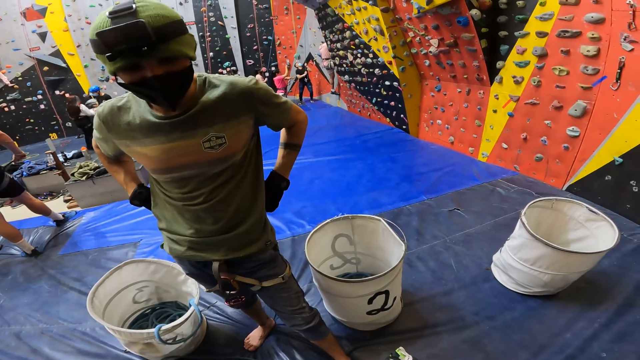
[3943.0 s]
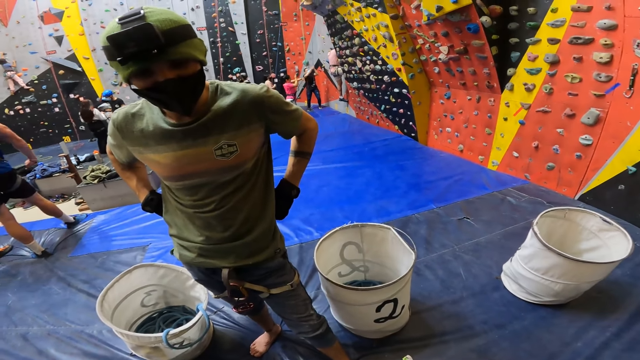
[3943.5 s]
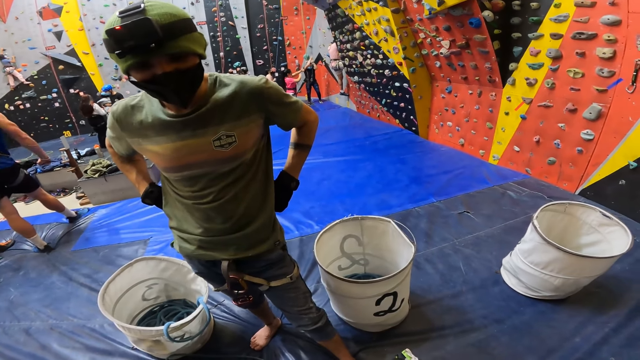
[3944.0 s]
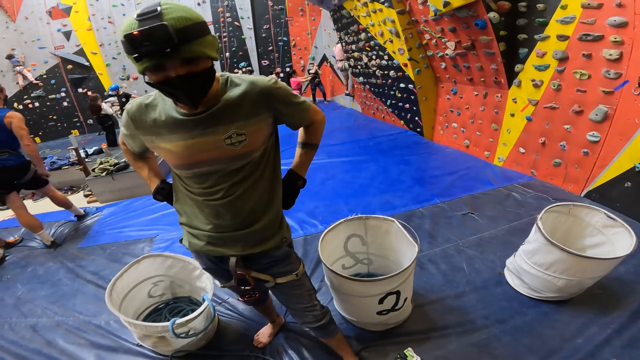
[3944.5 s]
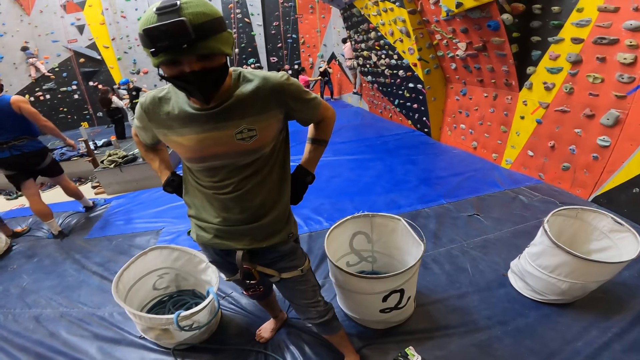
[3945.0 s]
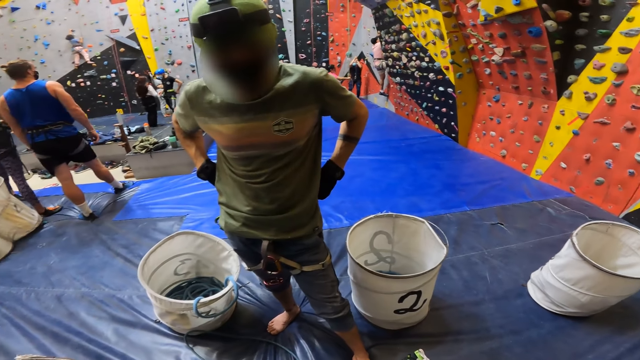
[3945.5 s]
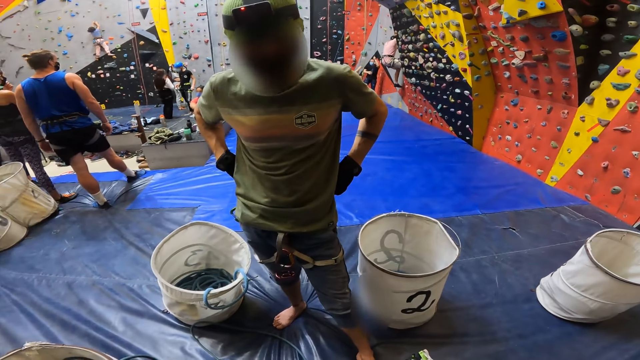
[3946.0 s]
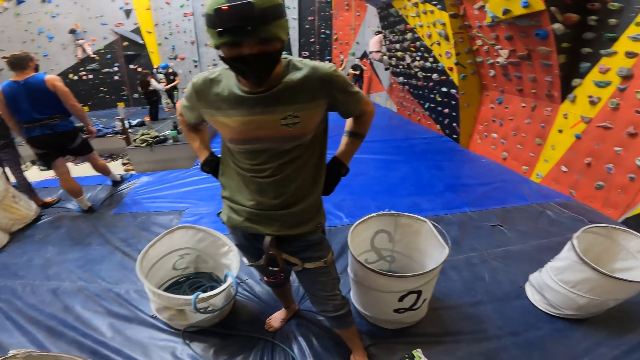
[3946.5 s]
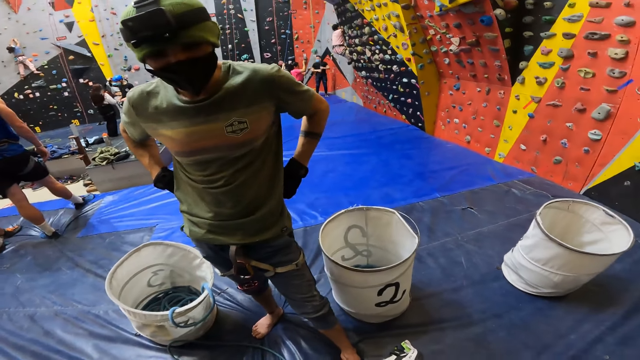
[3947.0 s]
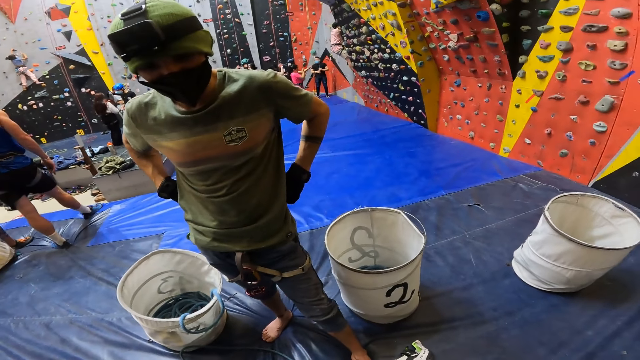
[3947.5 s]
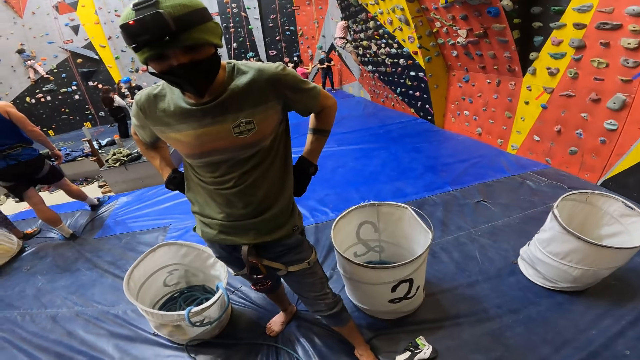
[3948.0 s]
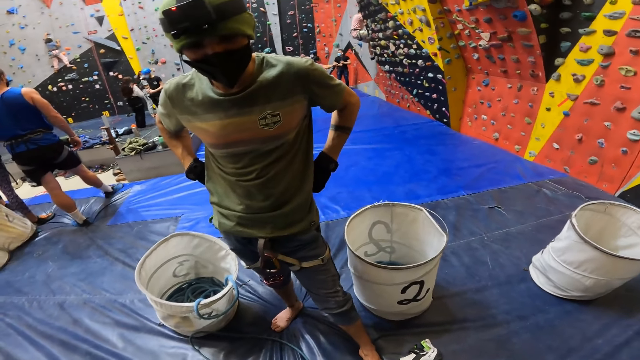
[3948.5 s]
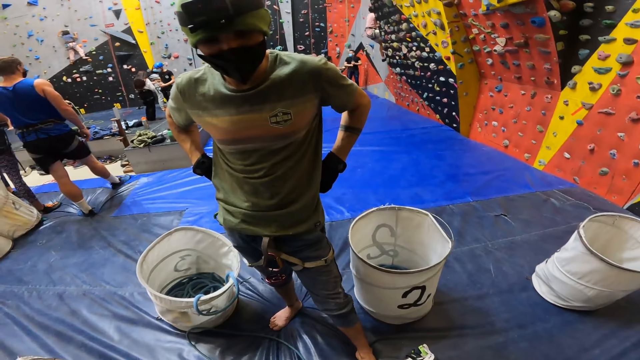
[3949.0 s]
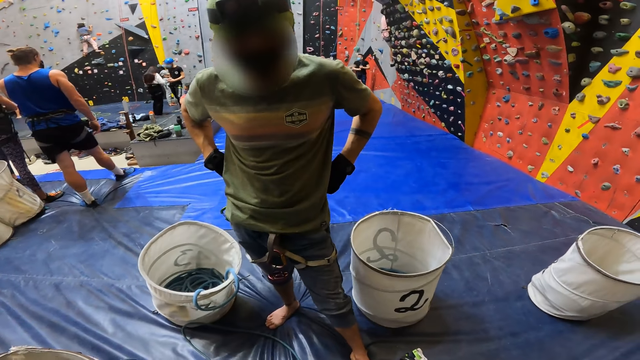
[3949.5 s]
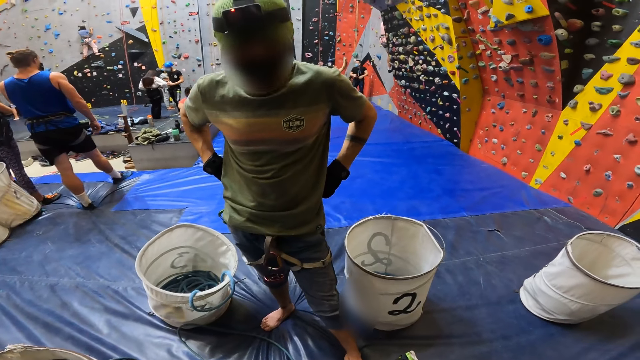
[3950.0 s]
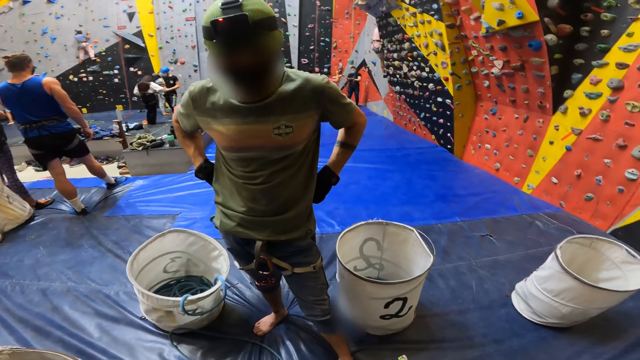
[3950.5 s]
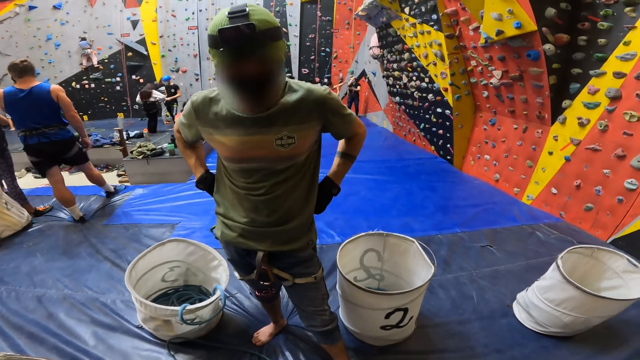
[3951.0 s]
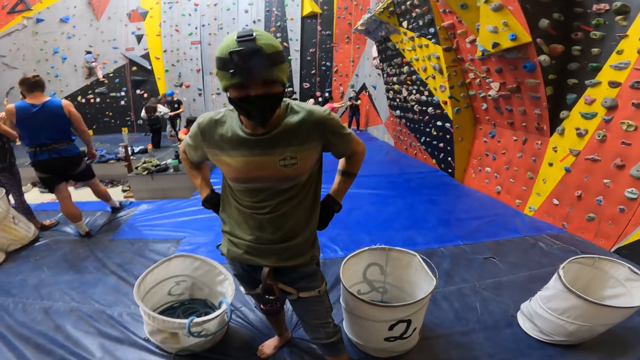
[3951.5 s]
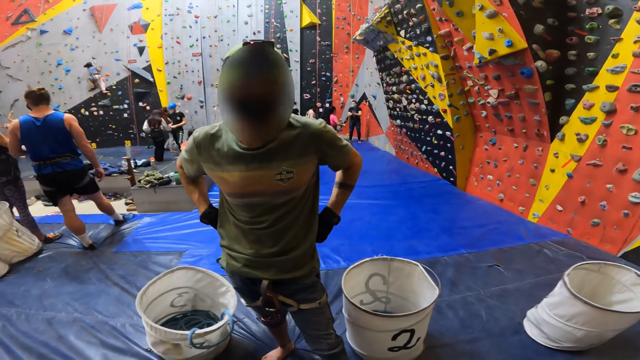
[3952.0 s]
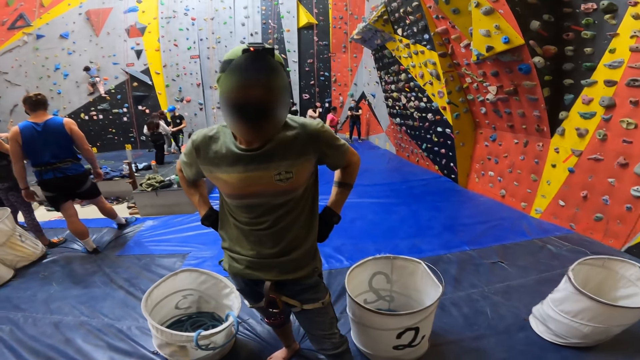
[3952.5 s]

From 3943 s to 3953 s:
A person climbs the wall.

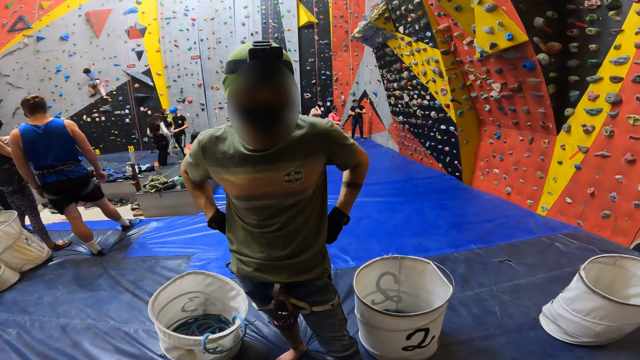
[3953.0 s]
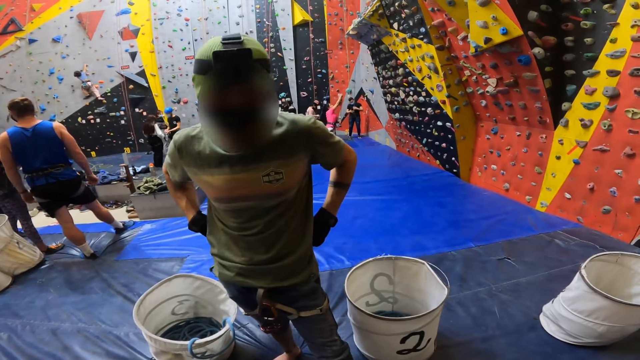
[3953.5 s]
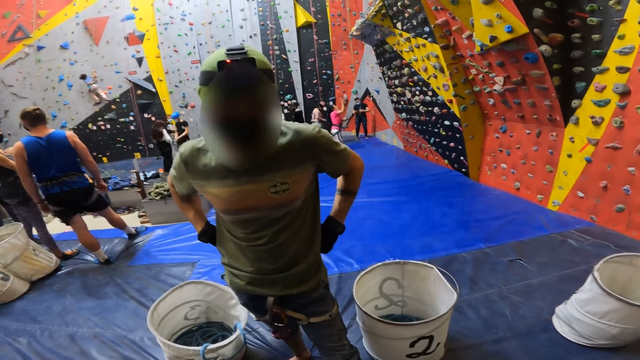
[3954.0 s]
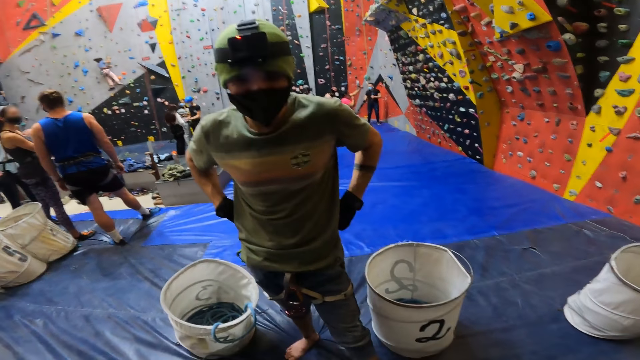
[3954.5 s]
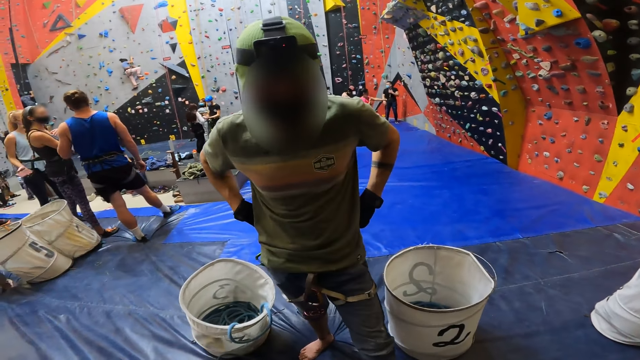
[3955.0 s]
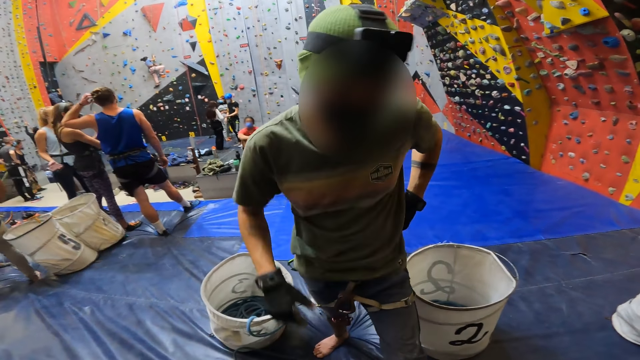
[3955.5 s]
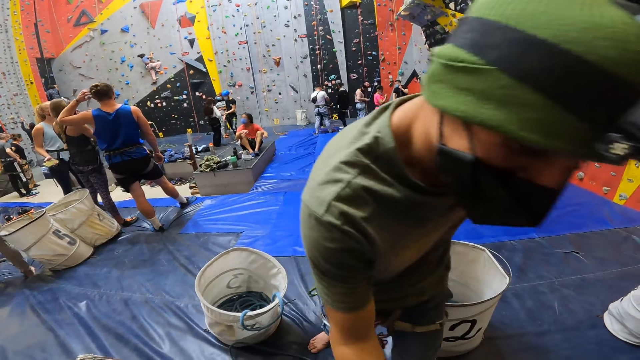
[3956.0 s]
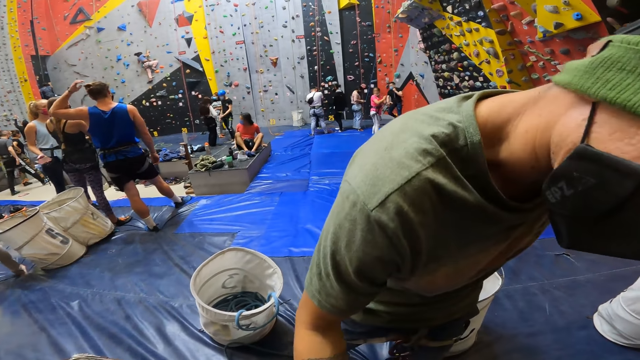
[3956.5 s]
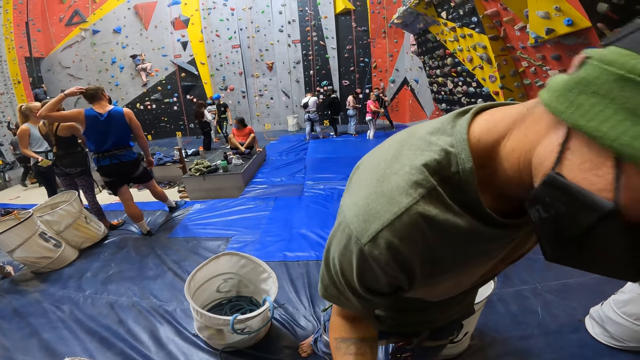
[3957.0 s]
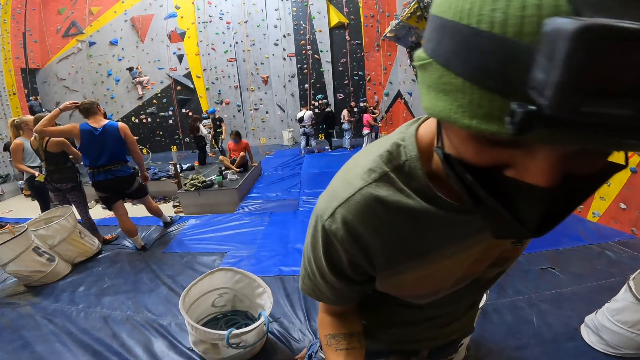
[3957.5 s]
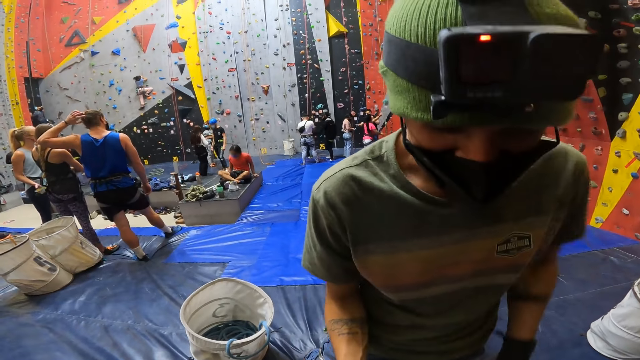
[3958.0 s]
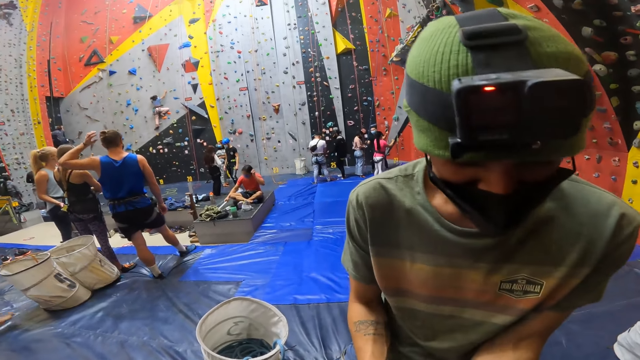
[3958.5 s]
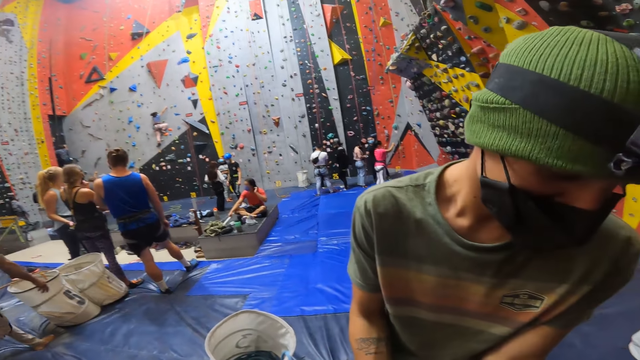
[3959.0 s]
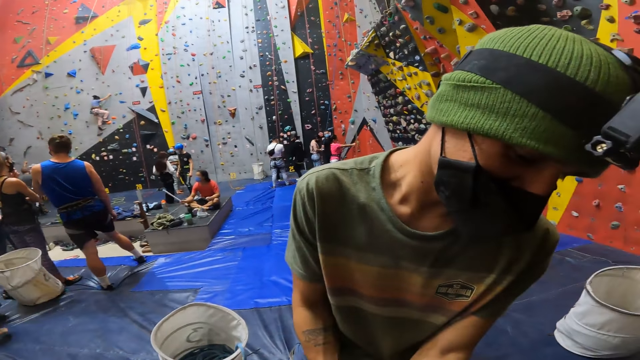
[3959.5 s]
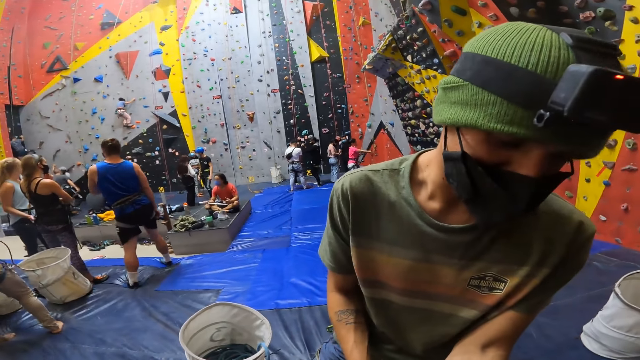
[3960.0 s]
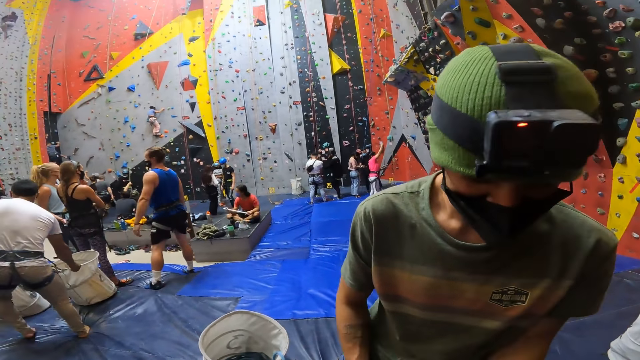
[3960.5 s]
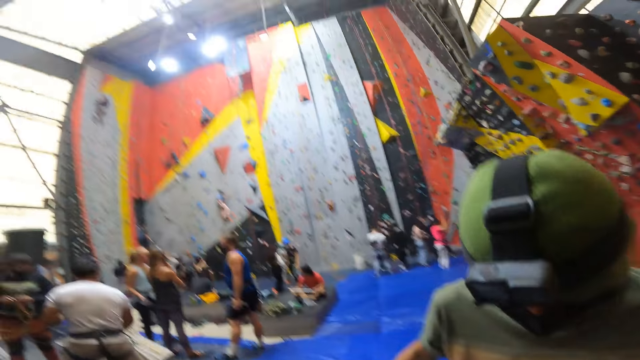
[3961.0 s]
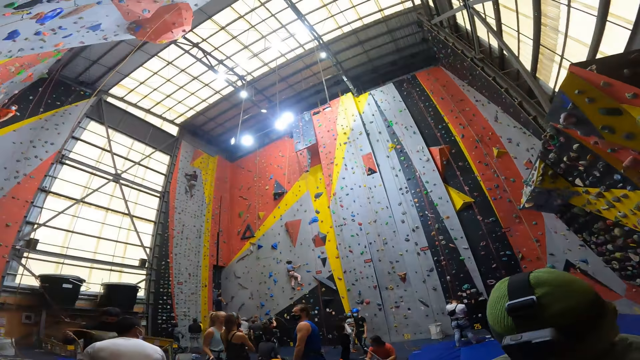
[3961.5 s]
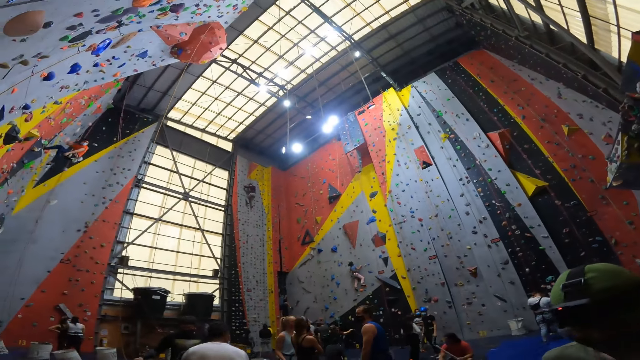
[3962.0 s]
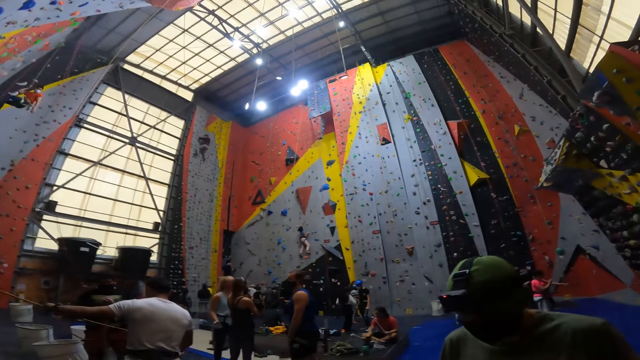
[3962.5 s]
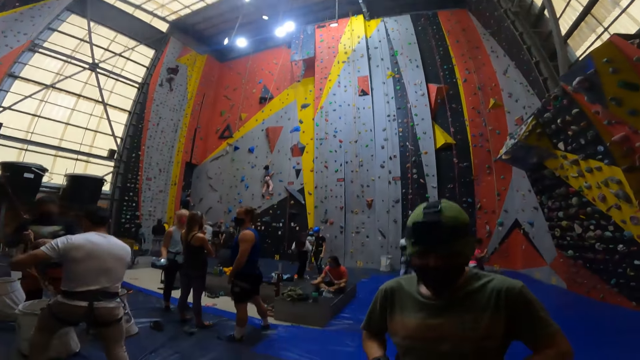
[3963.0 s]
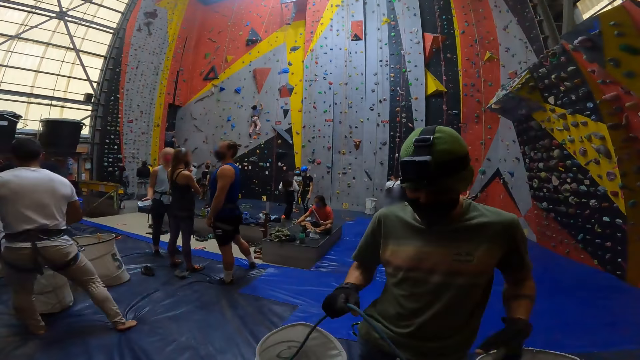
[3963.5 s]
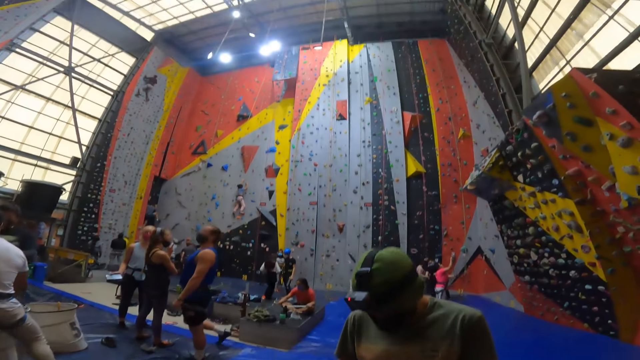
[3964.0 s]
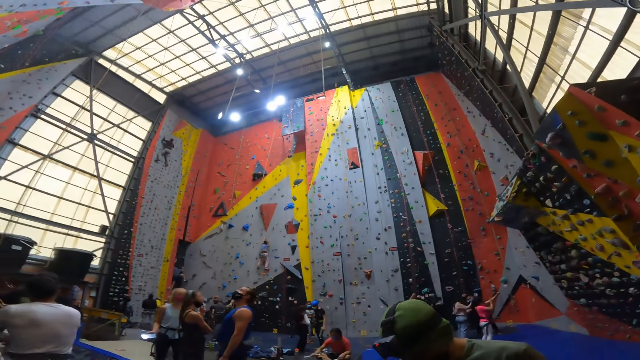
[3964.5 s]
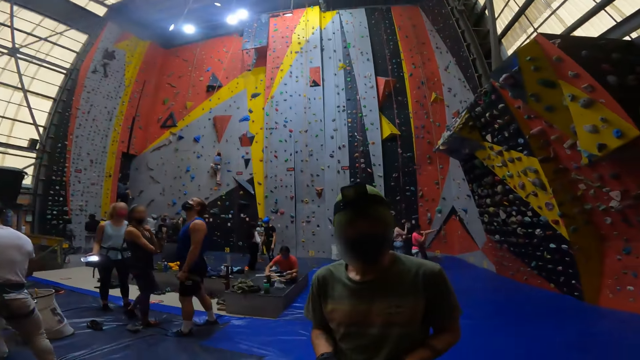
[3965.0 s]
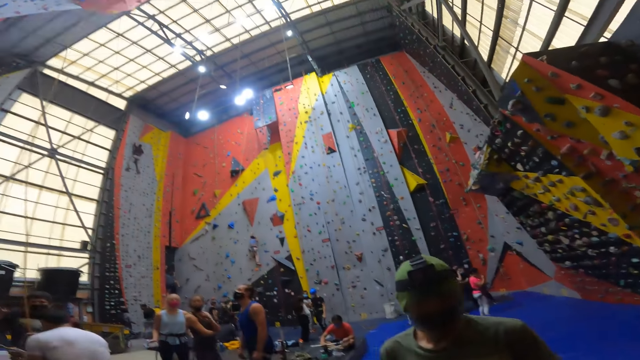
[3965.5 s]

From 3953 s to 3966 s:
A person pulls the rope. A second person interacts with a third person. A fourth person moves the legs together. A fifth person takes the basket. The second person moves the rope. A sixth person moves the hand on the hair. The fifth person moves the rope on the basket and pulls the rope.
